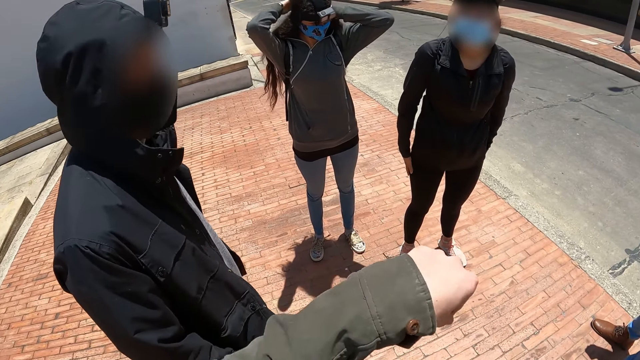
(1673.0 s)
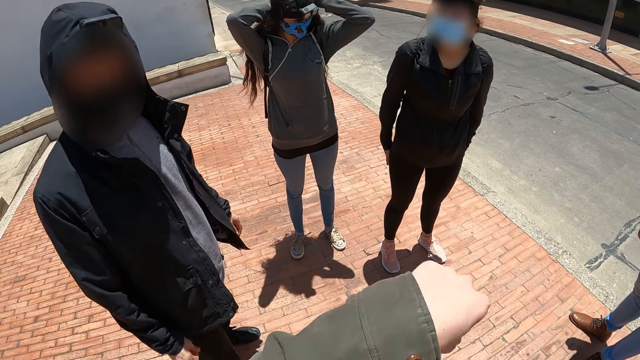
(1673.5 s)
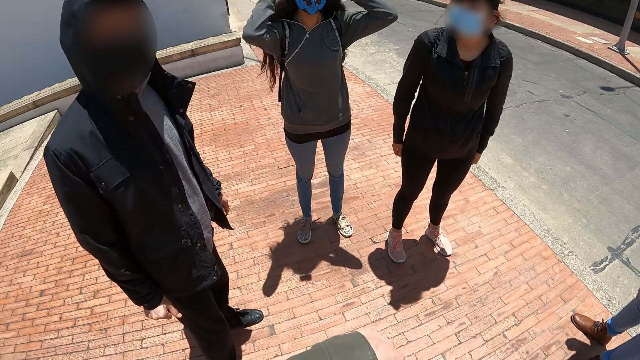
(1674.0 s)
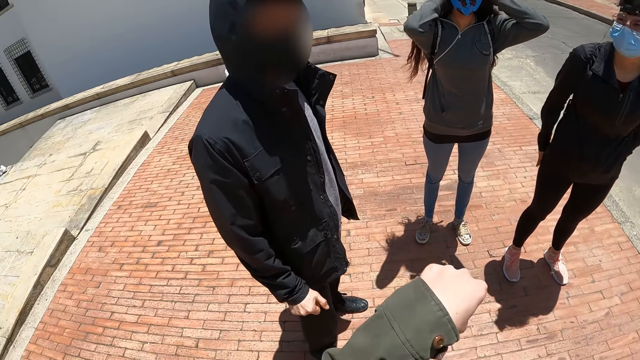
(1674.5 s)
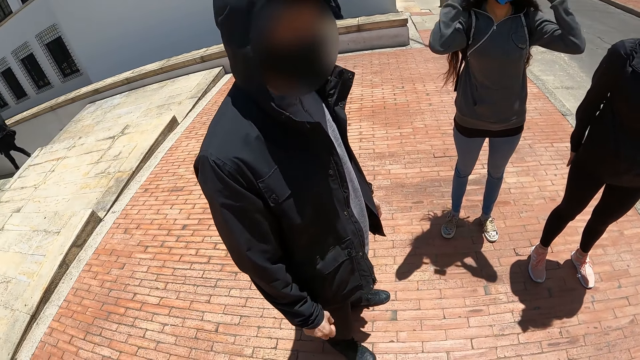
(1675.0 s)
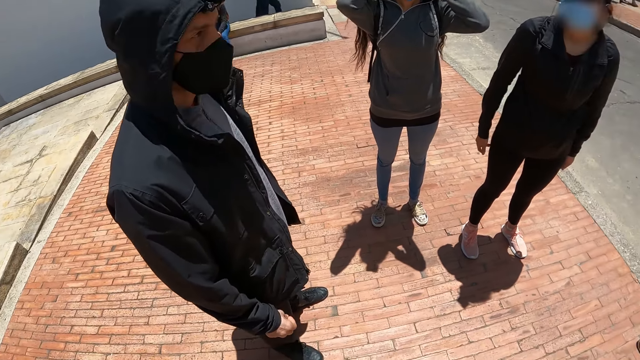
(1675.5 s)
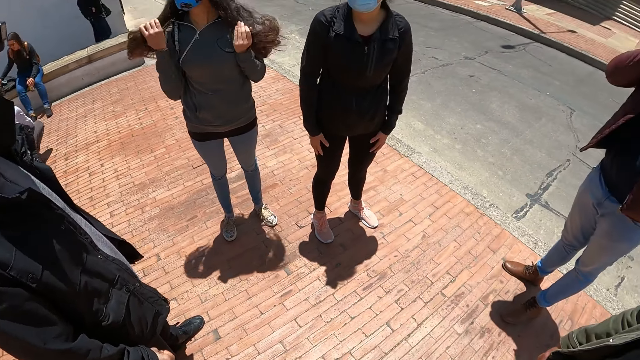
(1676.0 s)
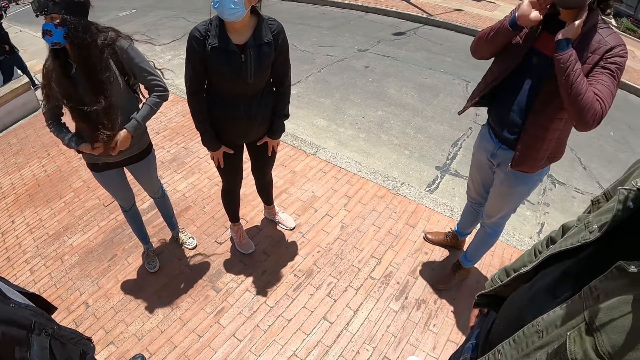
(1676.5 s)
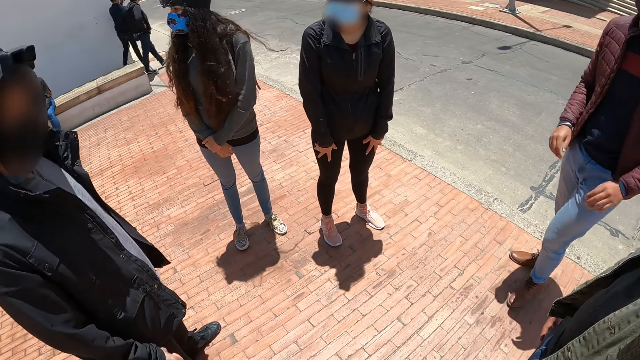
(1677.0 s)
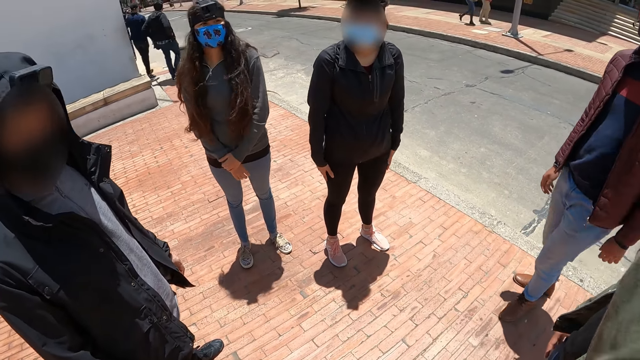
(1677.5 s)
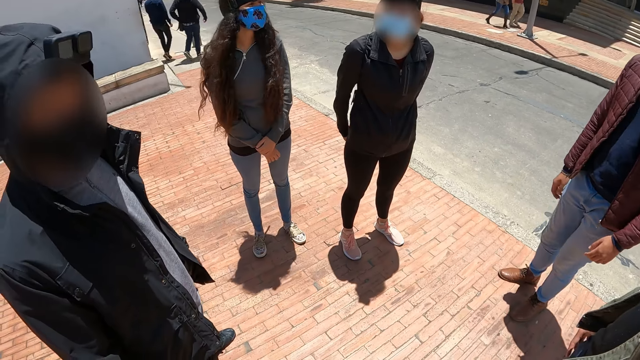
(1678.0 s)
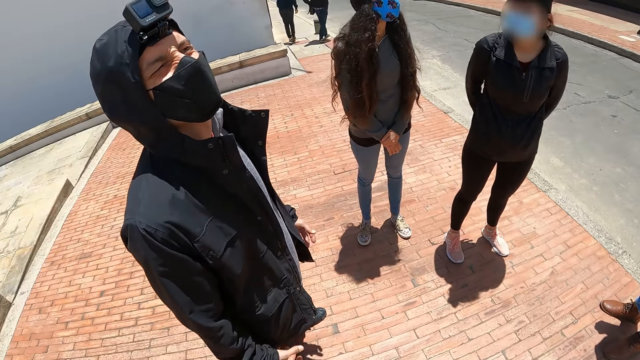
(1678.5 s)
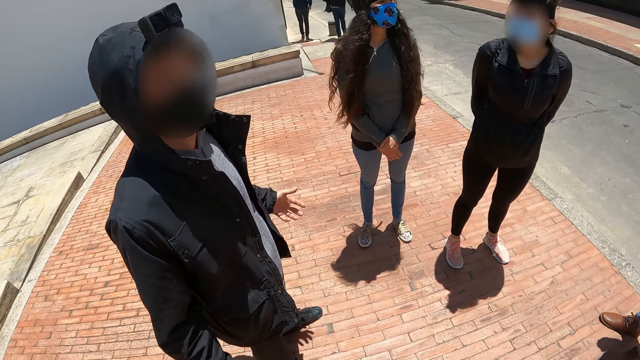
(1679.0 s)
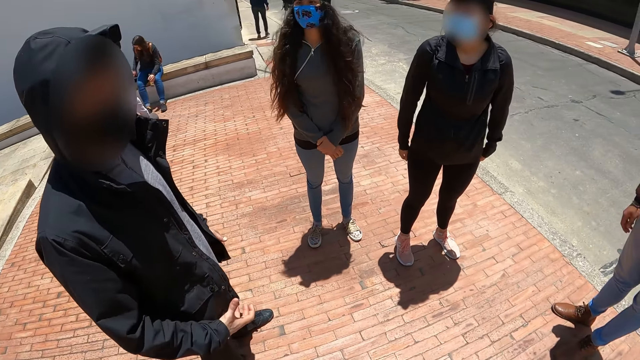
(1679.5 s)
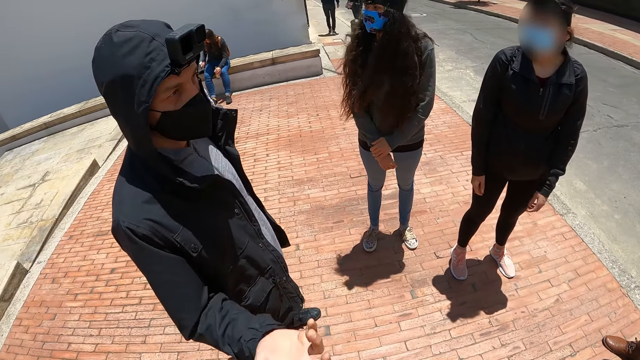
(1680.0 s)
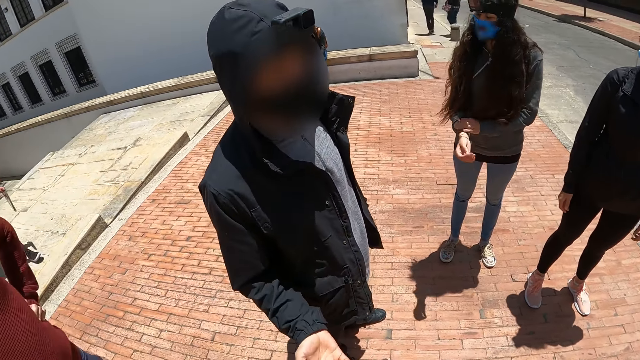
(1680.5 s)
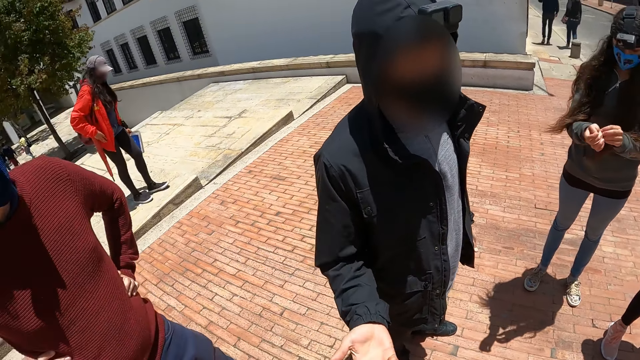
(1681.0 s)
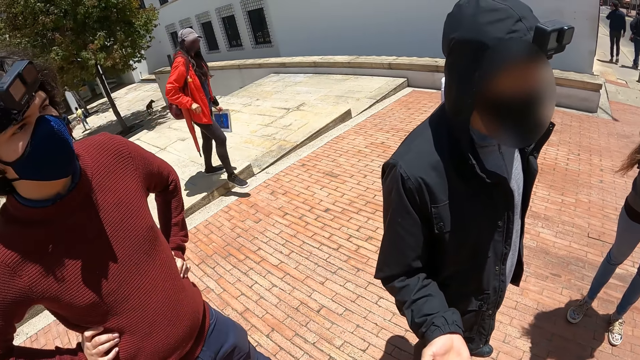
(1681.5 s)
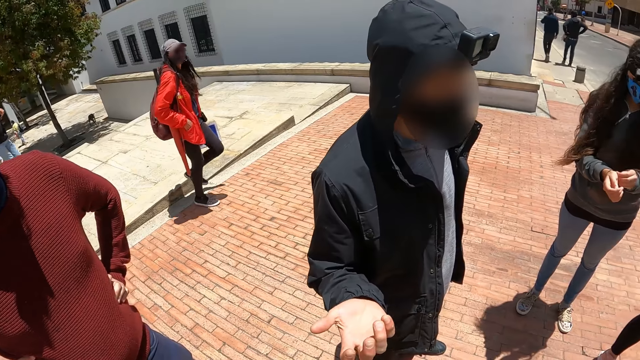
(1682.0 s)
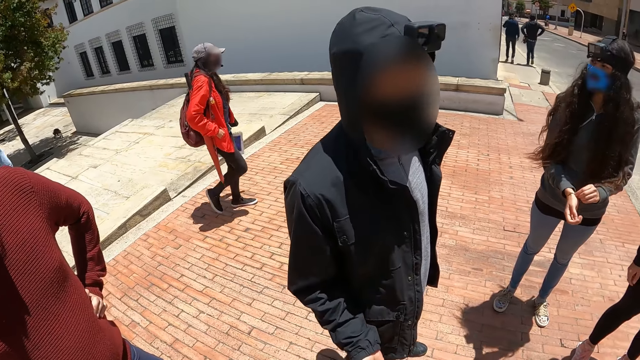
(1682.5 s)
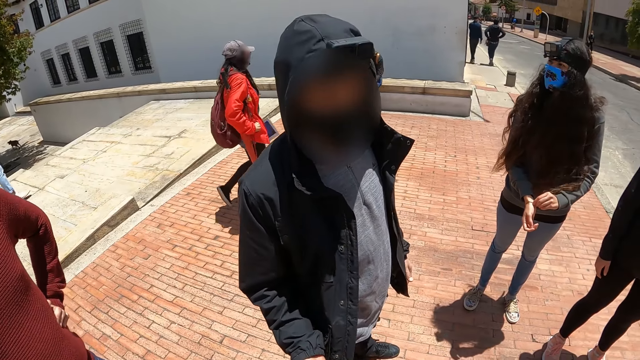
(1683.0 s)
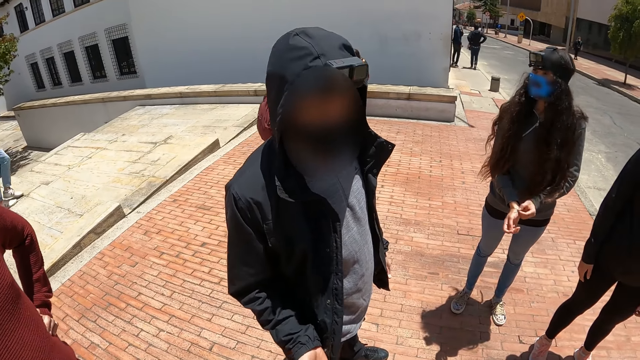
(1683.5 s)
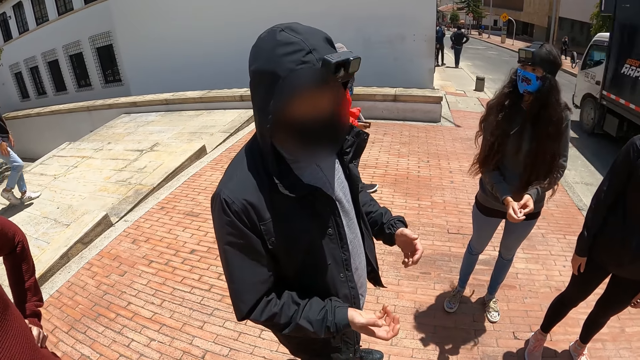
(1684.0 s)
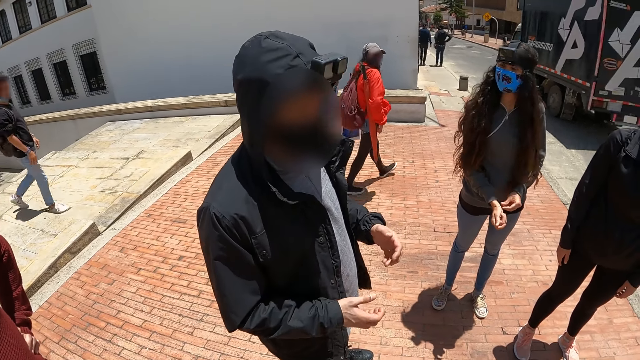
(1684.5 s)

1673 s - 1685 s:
A man interacts with the camera wearer. The camera wearer stares outside. The man walks outside.

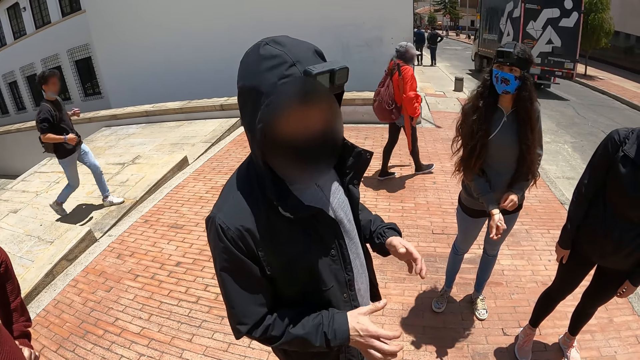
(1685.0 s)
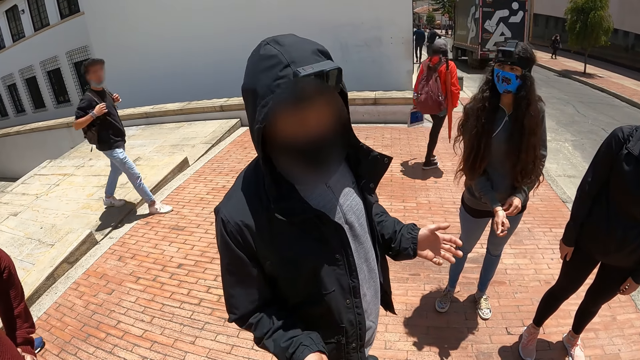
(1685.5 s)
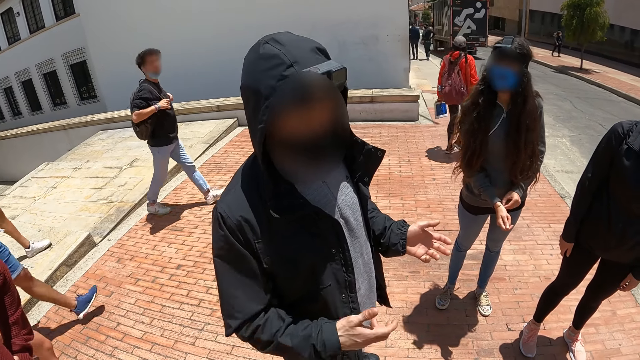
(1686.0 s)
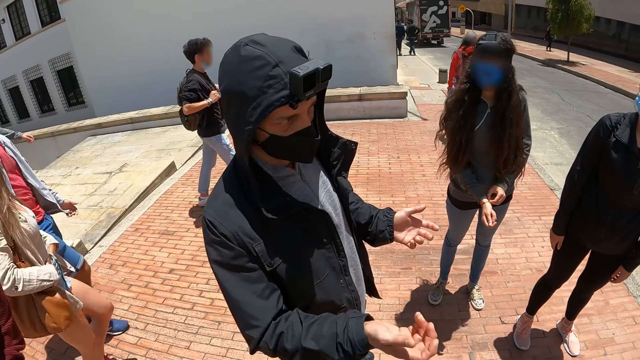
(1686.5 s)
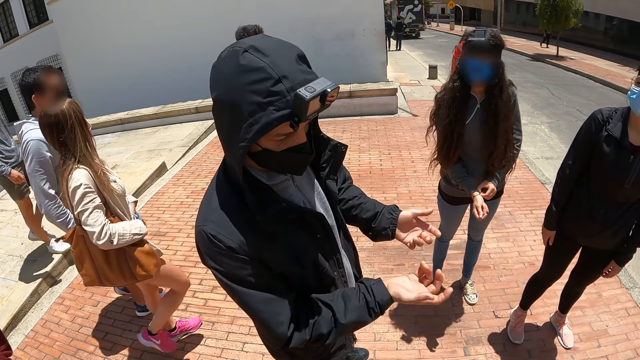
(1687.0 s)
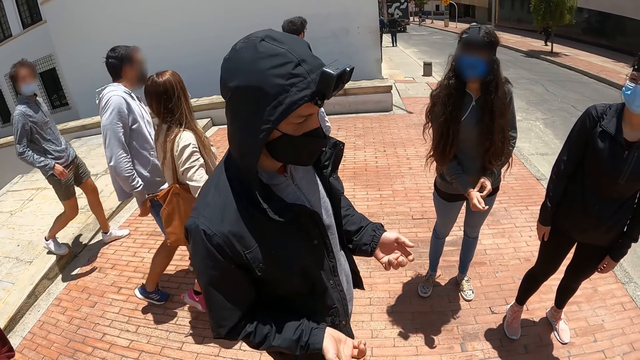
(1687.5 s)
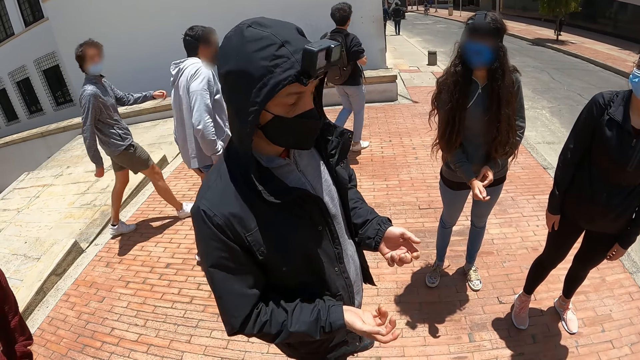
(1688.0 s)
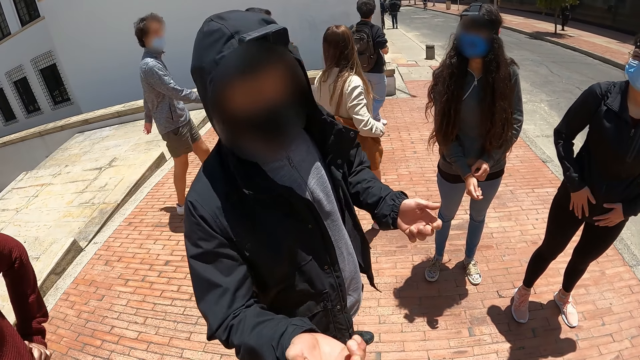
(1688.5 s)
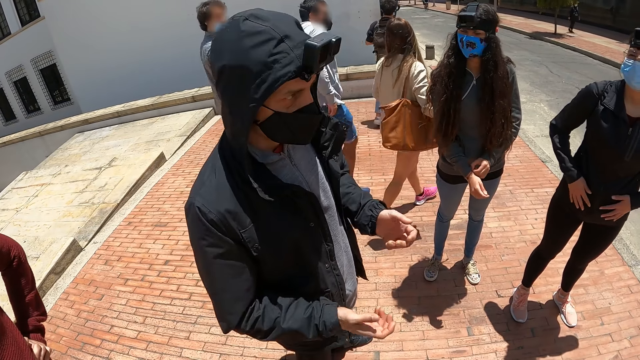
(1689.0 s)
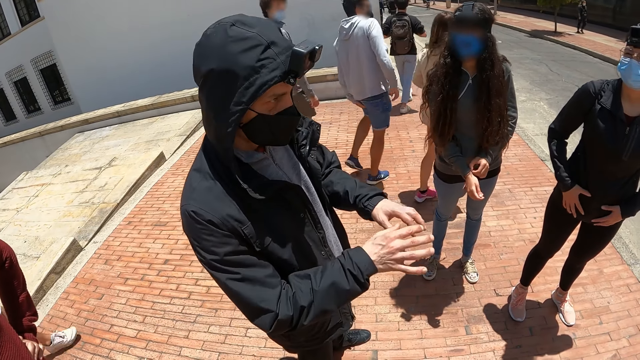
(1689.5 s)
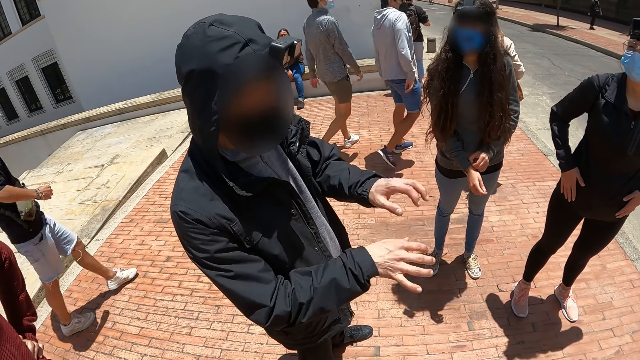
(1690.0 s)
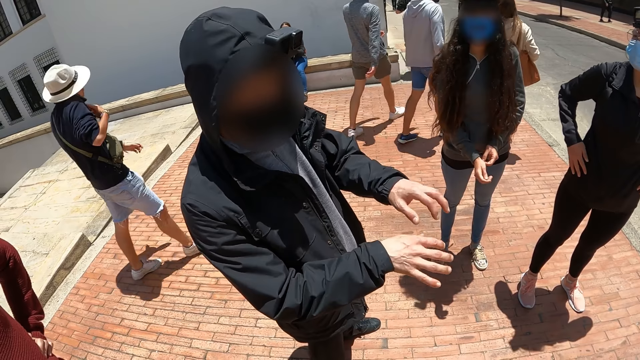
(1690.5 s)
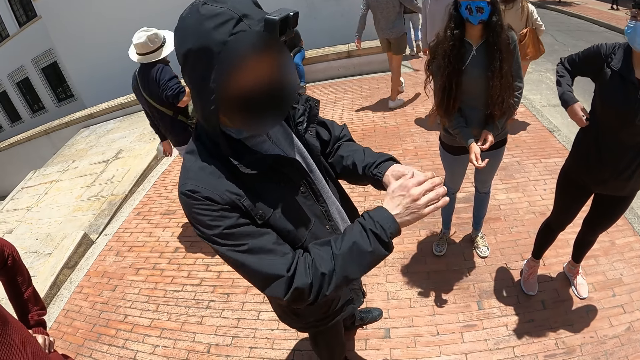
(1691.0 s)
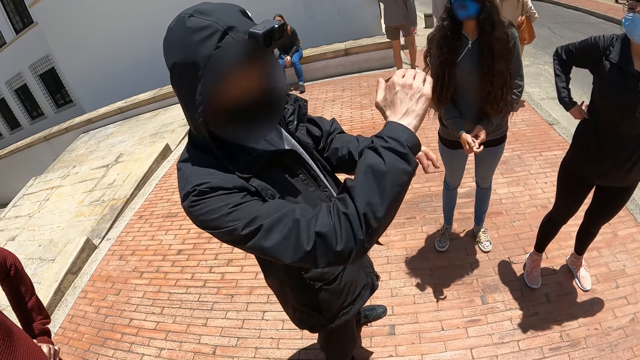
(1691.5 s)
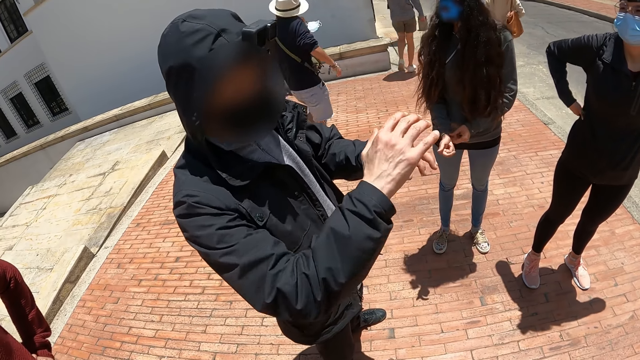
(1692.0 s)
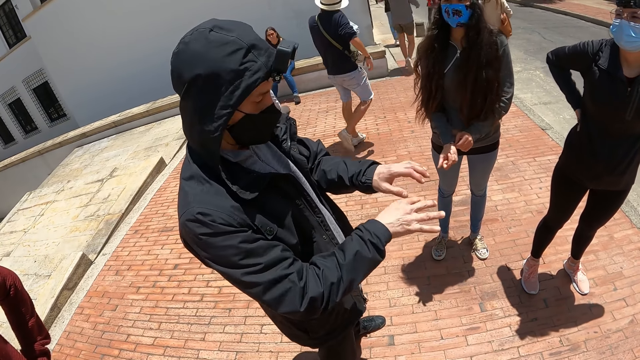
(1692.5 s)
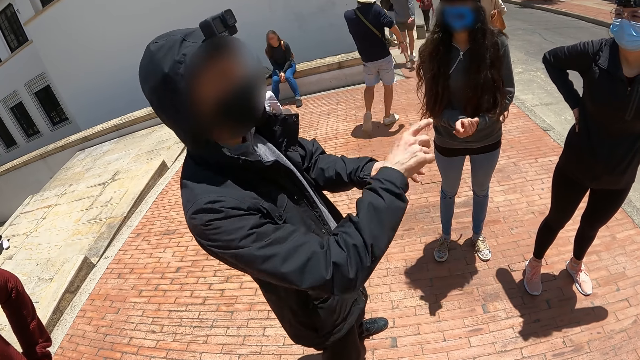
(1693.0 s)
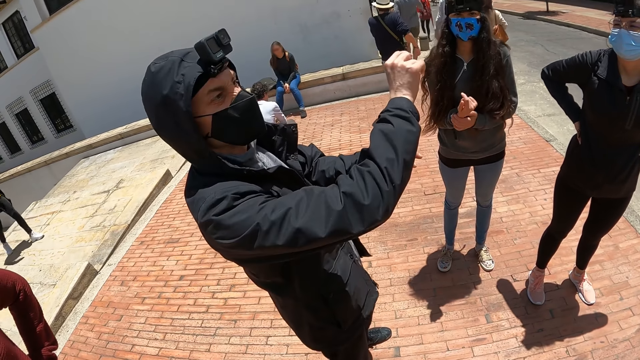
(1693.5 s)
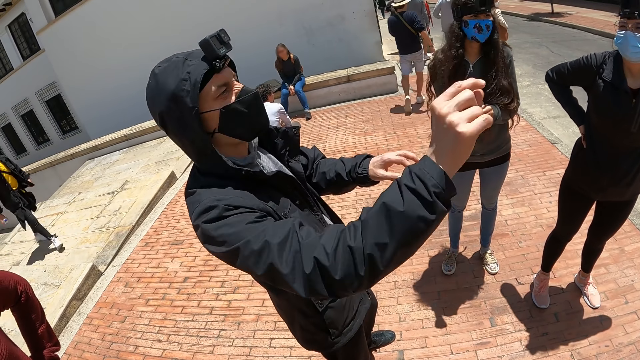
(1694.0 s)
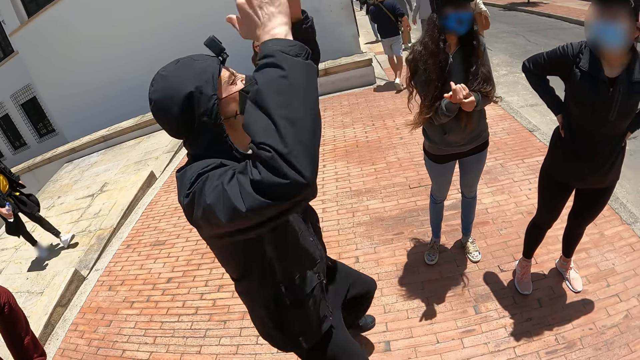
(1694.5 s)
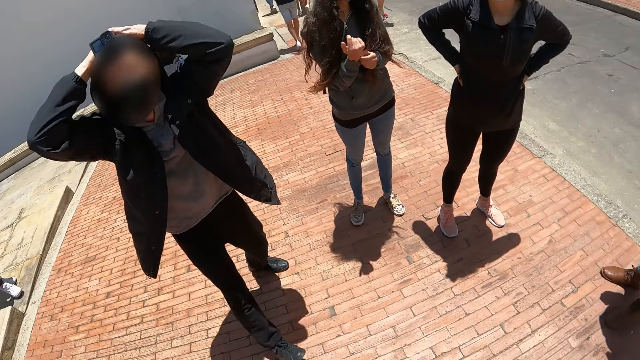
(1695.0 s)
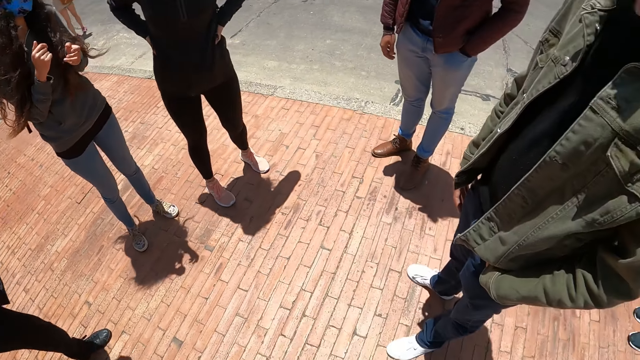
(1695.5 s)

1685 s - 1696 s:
A man addresses the people at the street. The camera wearer interacts with the man. The man moves his left hand and puts his hands on the head.
